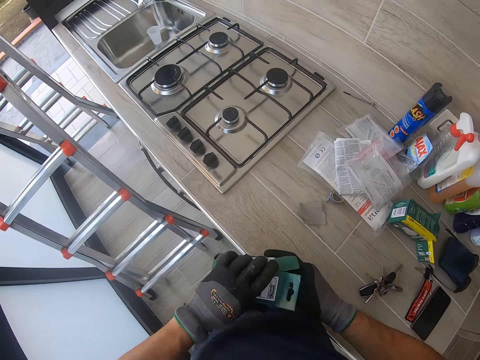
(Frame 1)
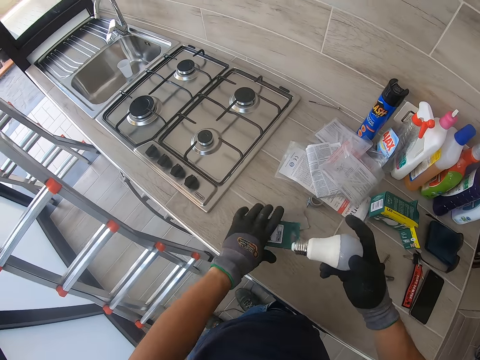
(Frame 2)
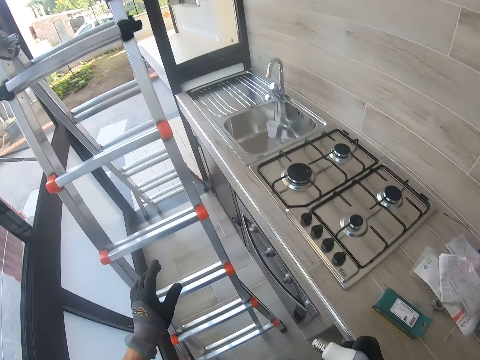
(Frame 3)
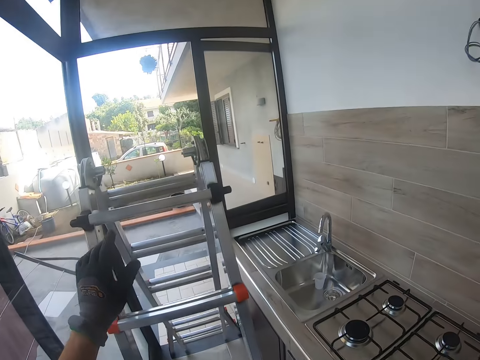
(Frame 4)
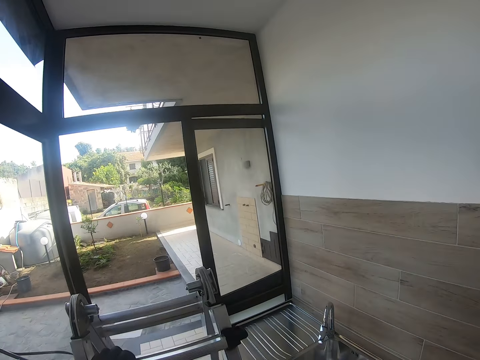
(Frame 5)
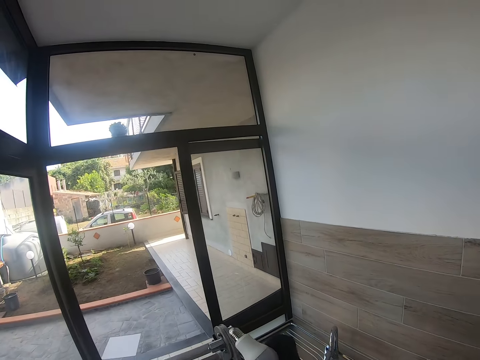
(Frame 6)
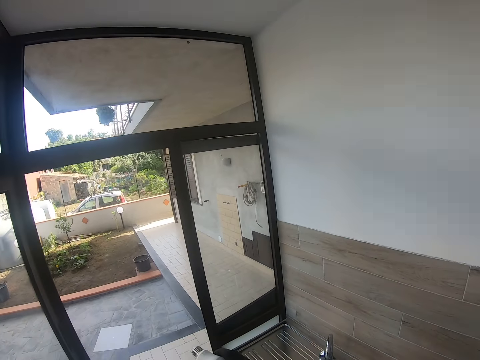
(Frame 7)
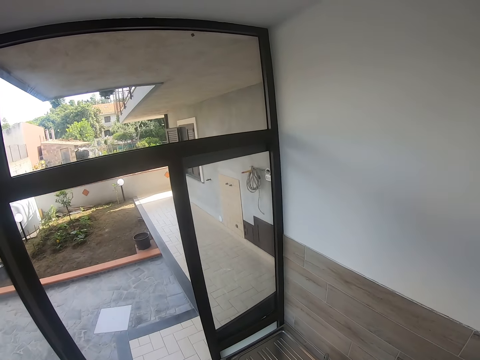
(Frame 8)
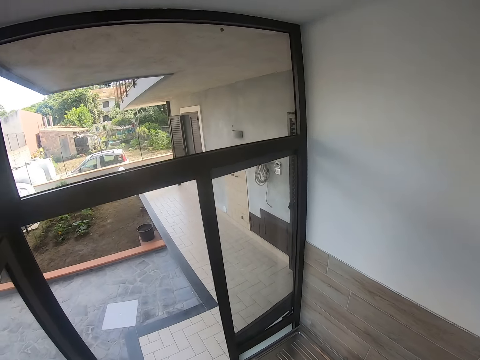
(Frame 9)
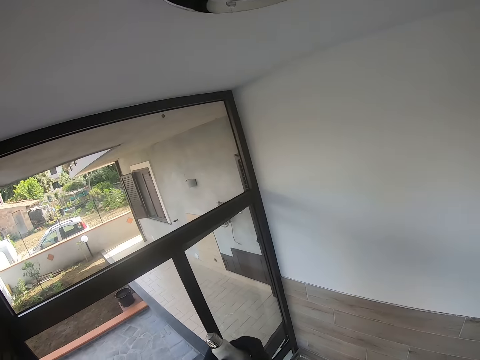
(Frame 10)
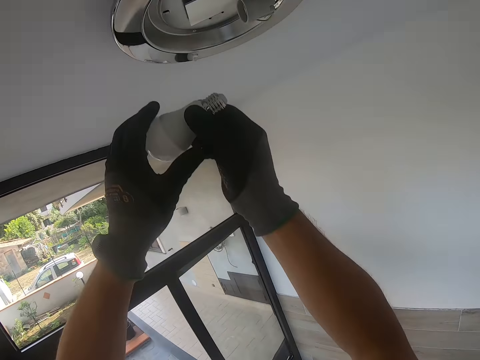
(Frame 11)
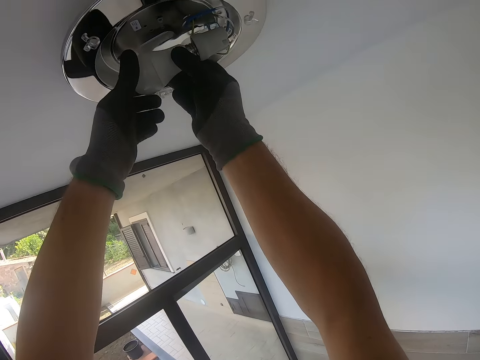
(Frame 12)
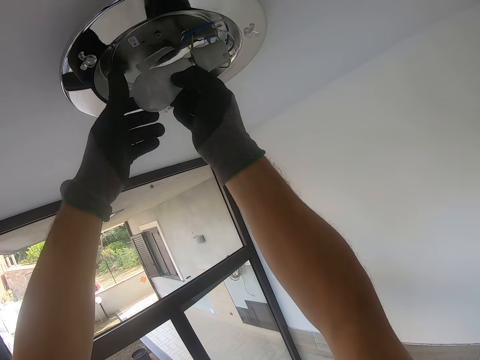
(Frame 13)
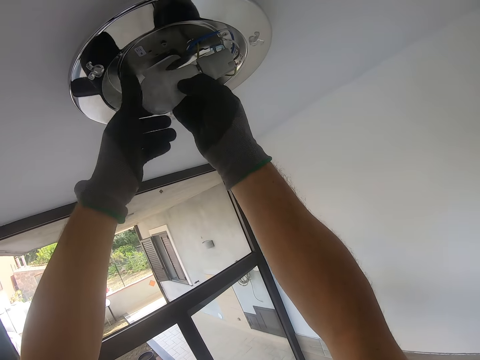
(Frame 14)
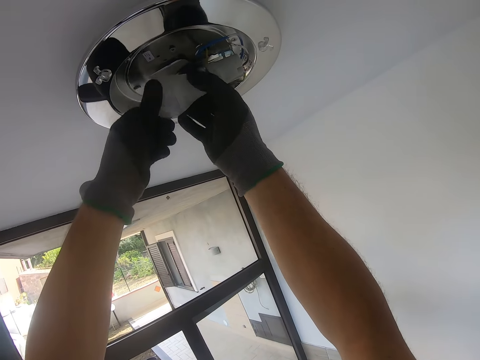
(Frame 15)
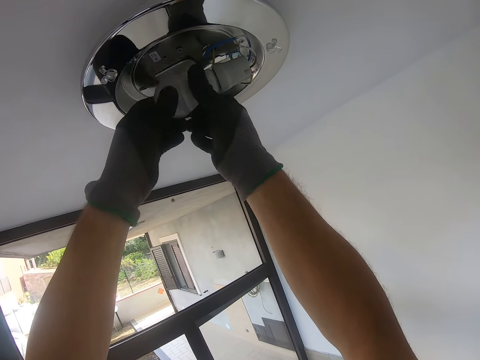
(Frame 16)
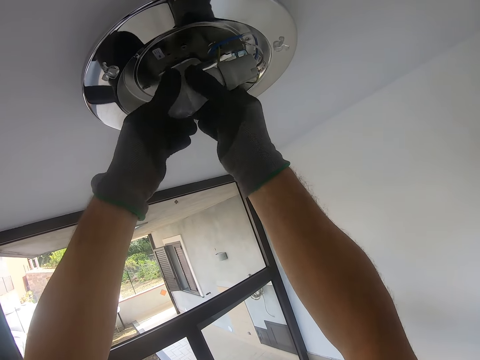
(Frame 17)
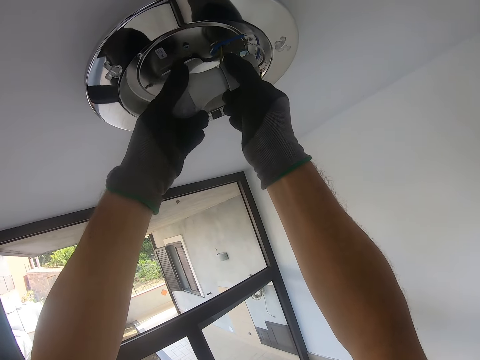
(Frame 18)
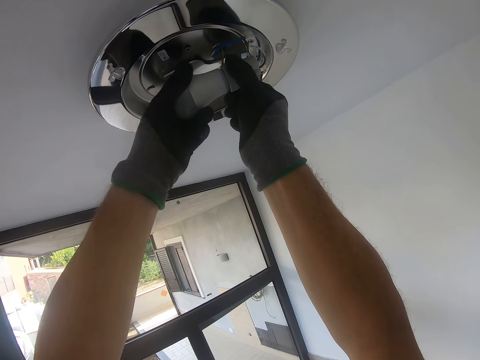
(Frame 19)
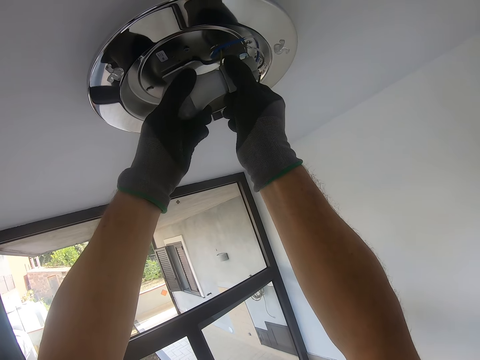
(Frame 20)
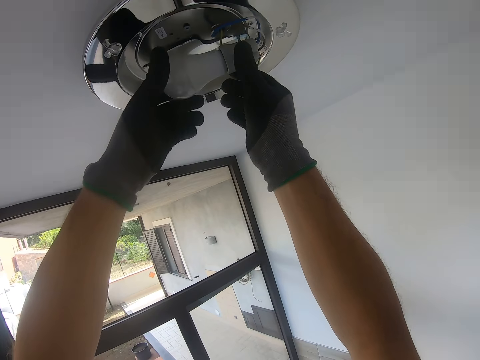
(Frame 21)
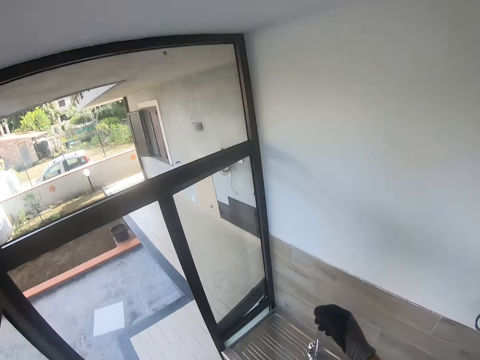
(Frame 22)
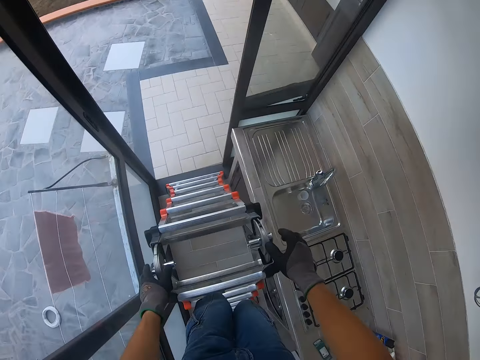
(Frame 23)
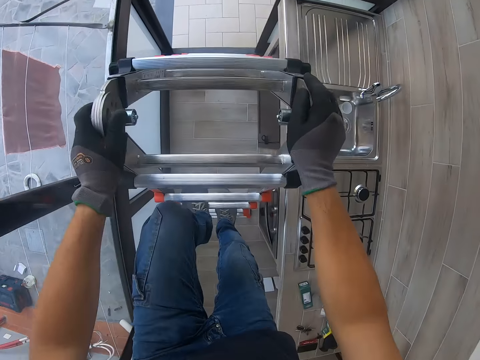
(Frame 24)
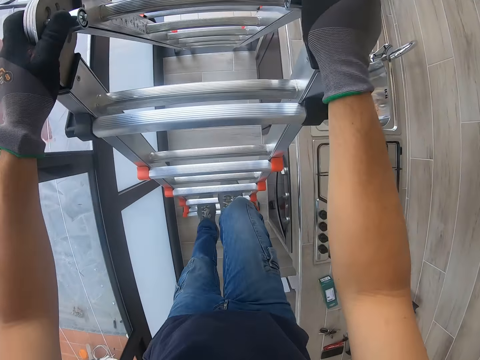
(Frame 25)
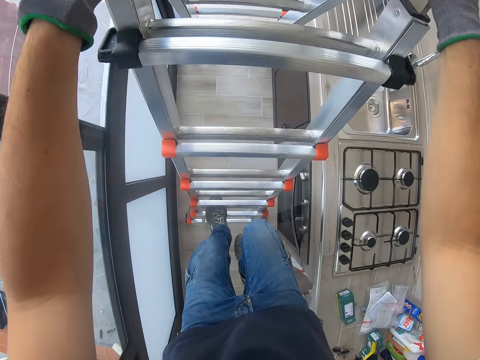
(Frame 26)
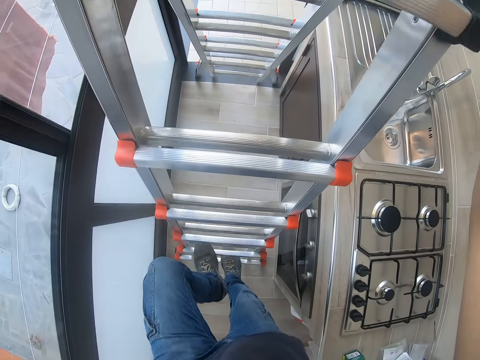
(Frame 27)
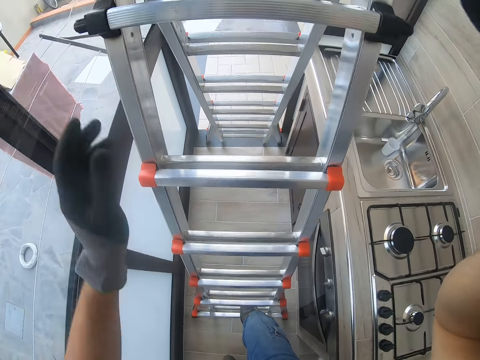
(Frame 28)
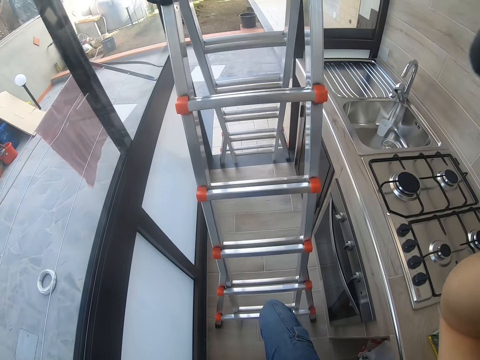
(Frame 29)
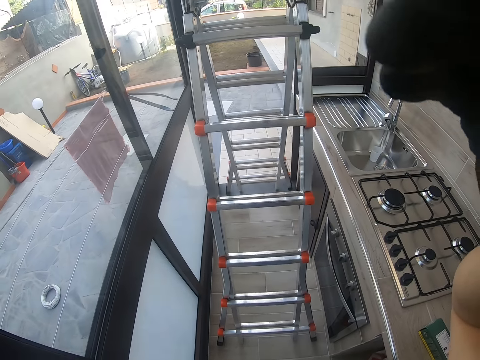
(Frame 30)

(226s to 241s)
The camera wearer drops a box on the surface. They climb up the ladder. They fix a bulb on the bulb holder. They come down from the ladder. They touch the face with the right hand.
